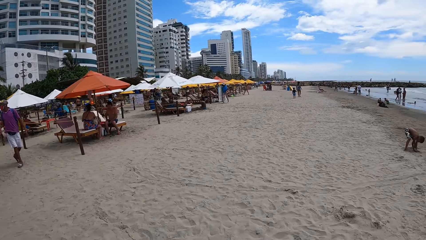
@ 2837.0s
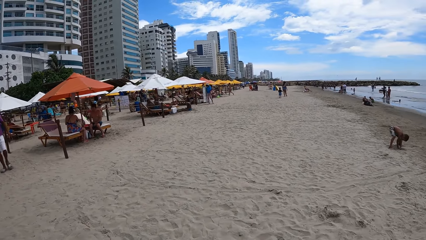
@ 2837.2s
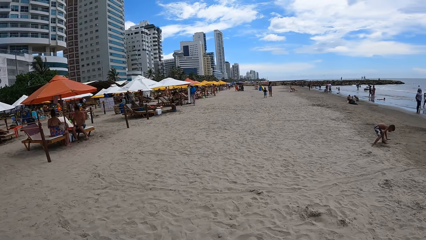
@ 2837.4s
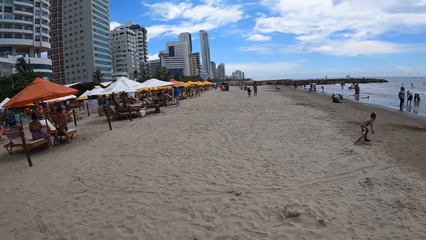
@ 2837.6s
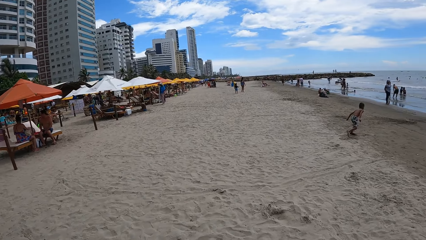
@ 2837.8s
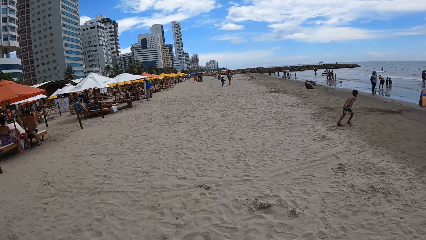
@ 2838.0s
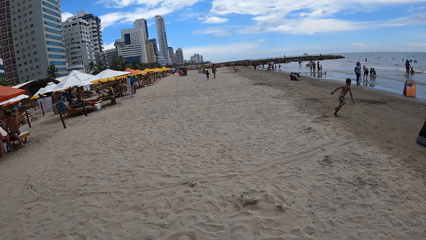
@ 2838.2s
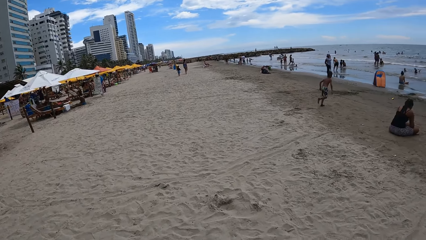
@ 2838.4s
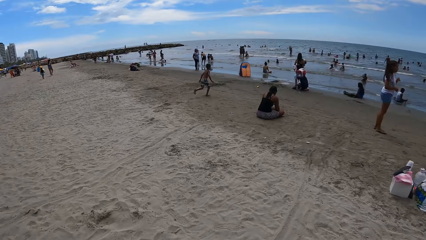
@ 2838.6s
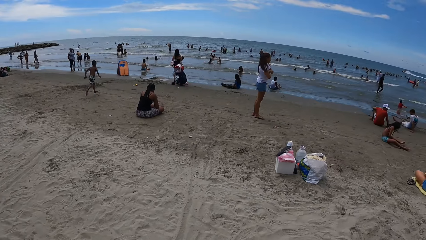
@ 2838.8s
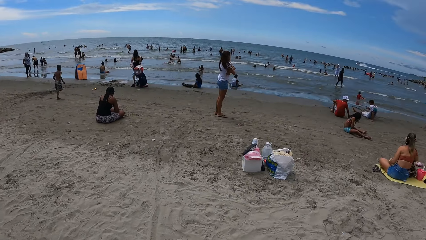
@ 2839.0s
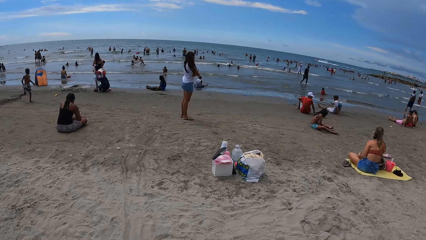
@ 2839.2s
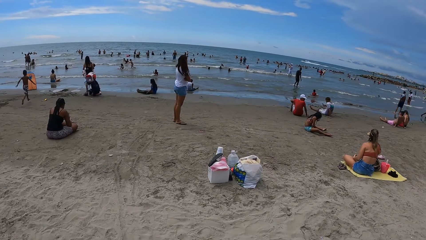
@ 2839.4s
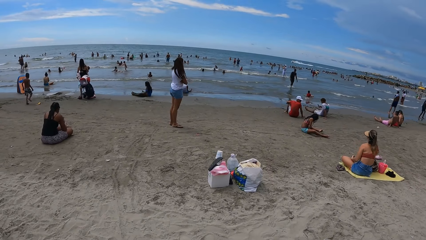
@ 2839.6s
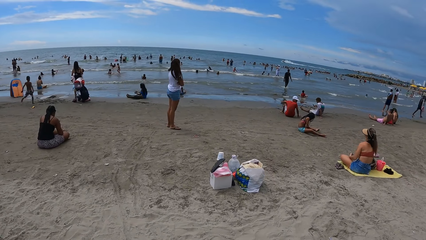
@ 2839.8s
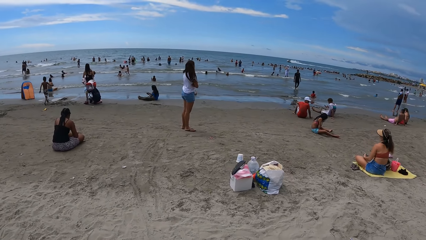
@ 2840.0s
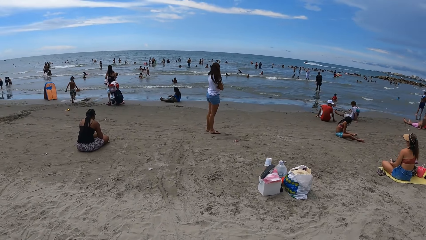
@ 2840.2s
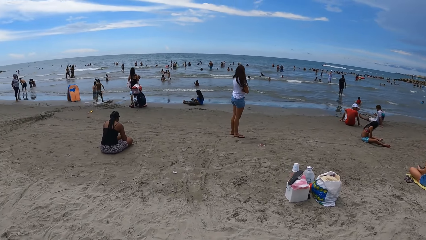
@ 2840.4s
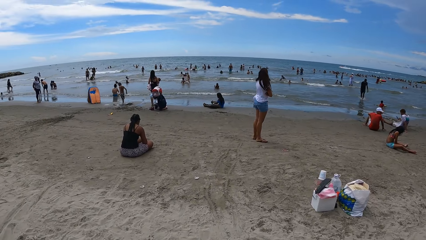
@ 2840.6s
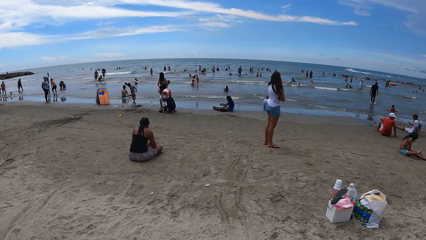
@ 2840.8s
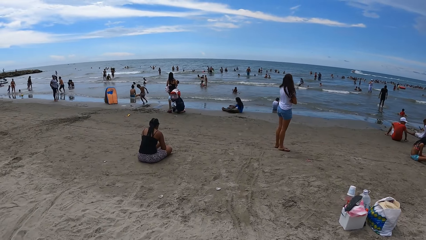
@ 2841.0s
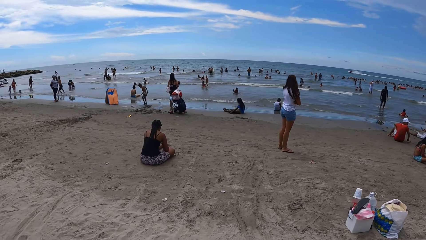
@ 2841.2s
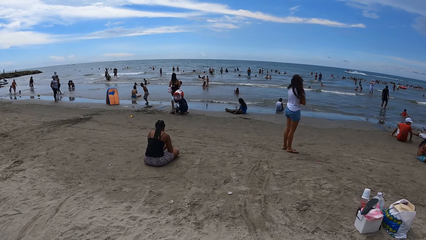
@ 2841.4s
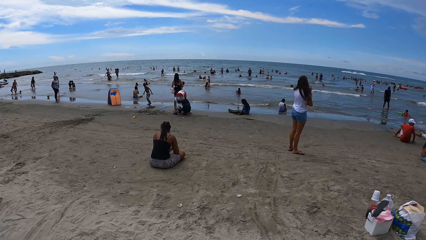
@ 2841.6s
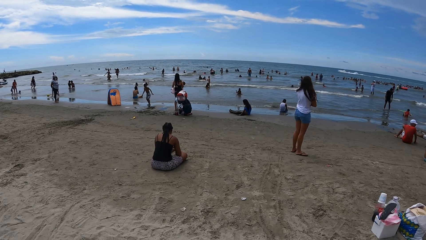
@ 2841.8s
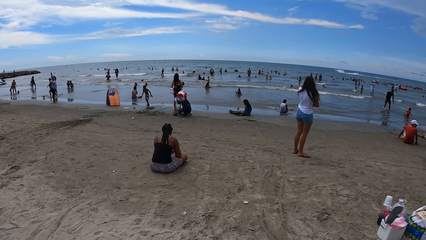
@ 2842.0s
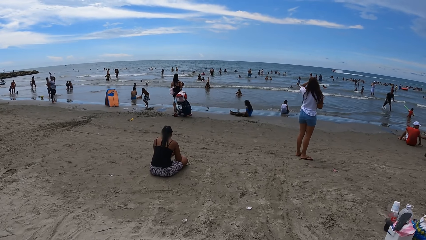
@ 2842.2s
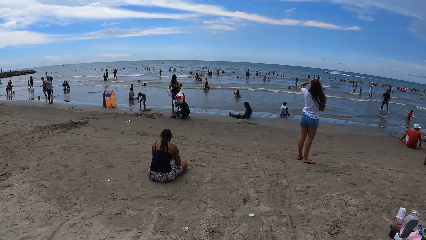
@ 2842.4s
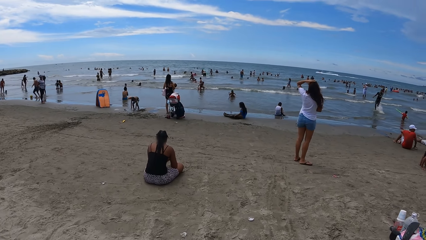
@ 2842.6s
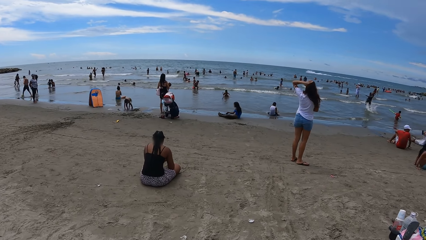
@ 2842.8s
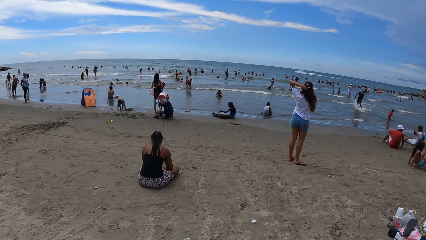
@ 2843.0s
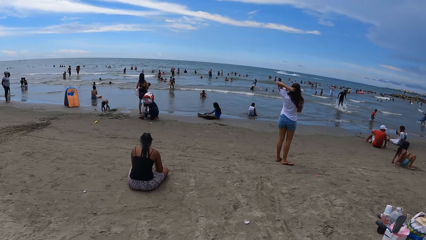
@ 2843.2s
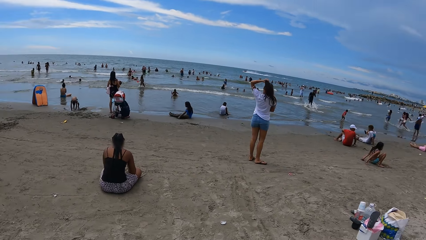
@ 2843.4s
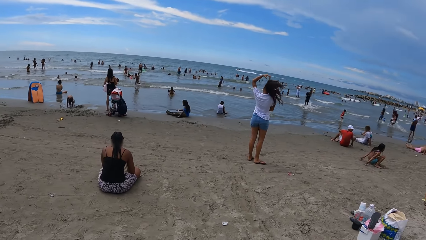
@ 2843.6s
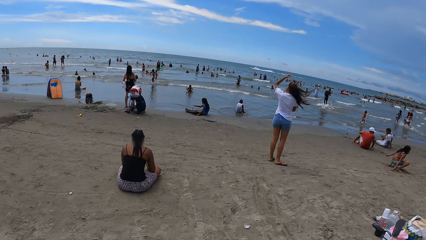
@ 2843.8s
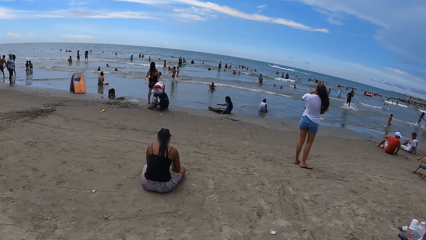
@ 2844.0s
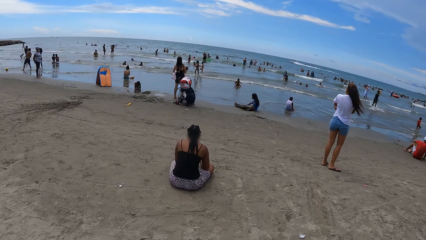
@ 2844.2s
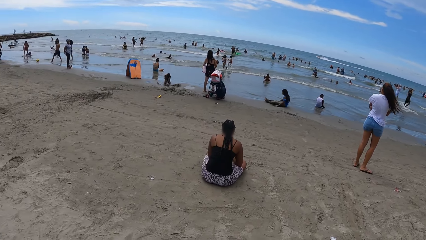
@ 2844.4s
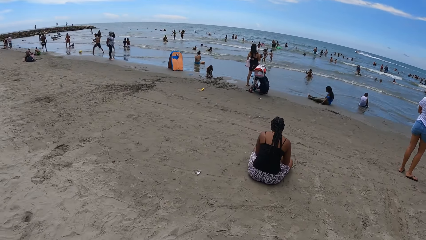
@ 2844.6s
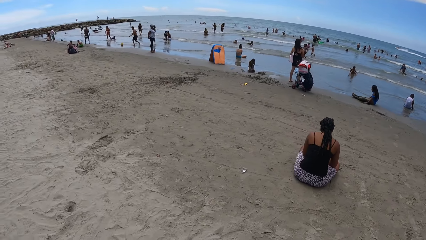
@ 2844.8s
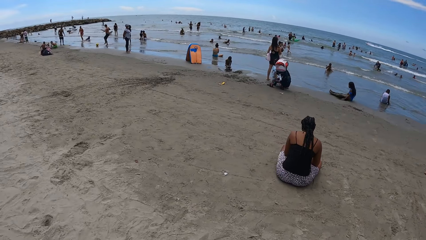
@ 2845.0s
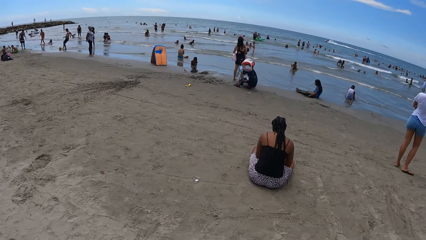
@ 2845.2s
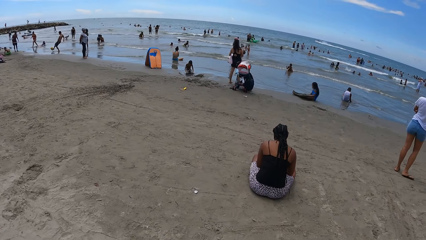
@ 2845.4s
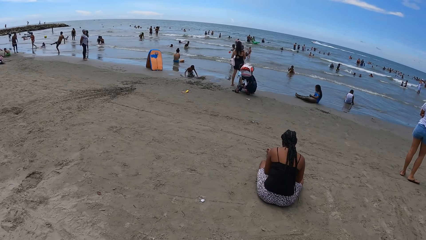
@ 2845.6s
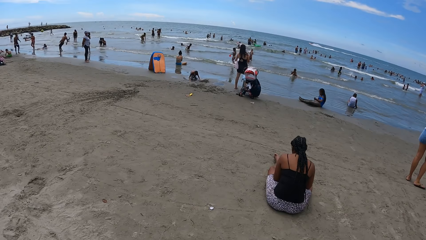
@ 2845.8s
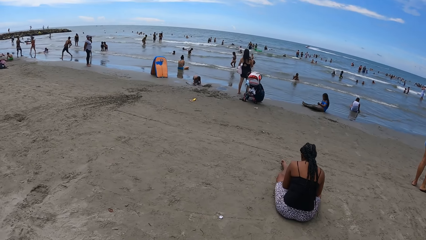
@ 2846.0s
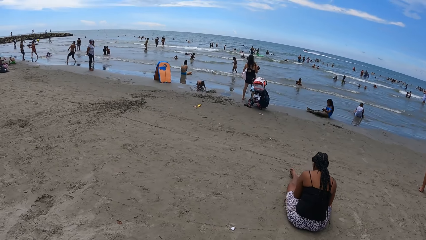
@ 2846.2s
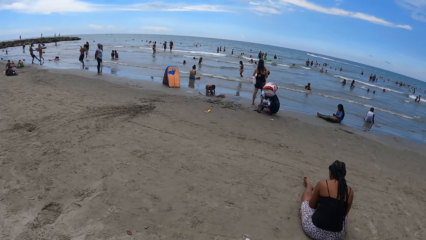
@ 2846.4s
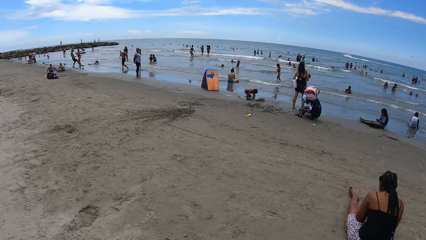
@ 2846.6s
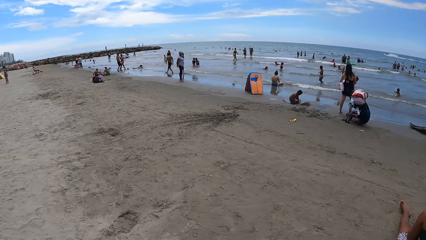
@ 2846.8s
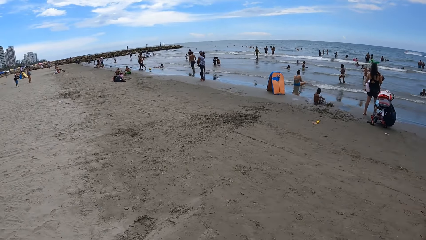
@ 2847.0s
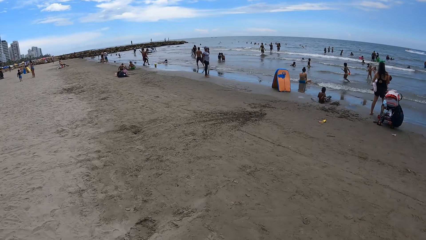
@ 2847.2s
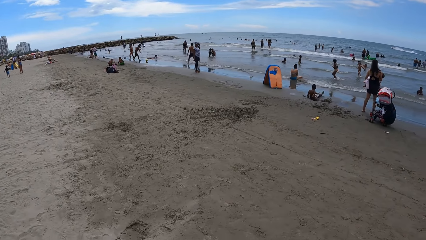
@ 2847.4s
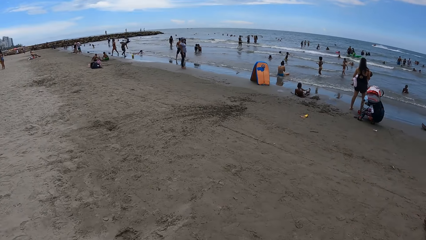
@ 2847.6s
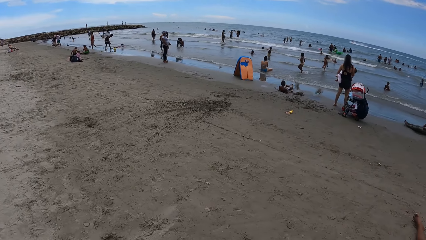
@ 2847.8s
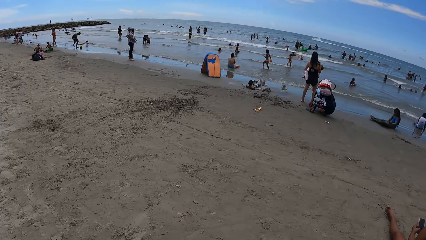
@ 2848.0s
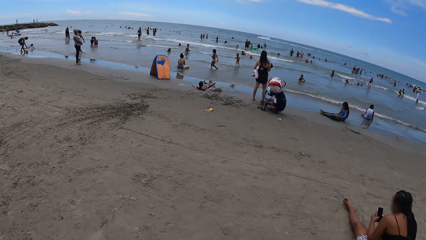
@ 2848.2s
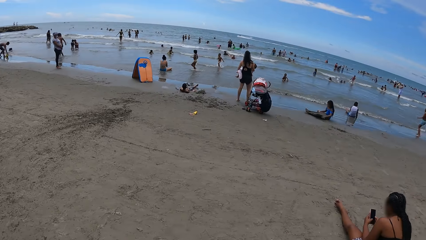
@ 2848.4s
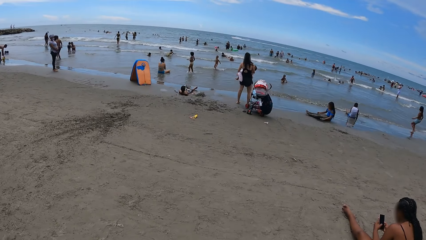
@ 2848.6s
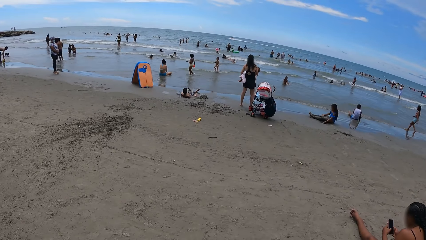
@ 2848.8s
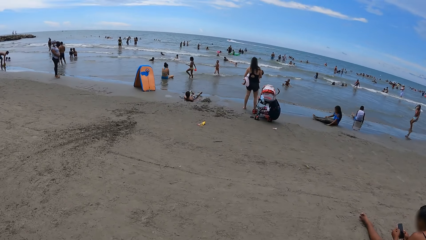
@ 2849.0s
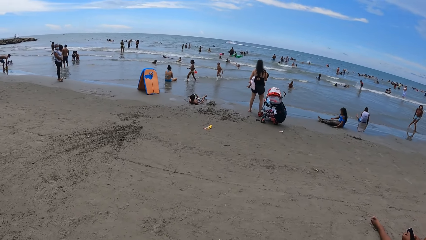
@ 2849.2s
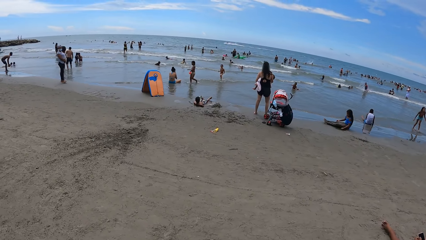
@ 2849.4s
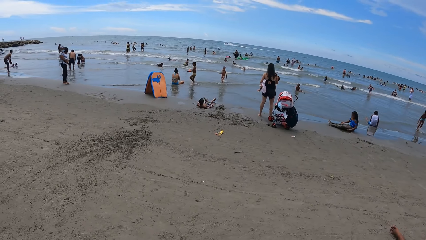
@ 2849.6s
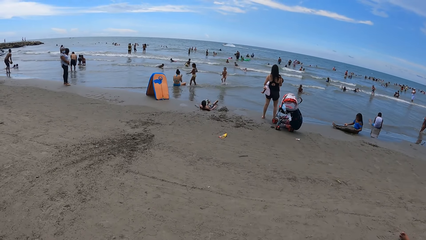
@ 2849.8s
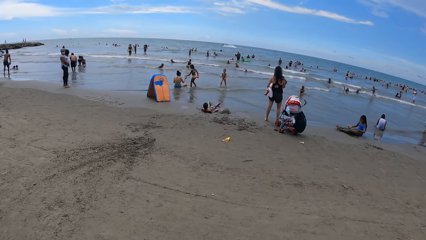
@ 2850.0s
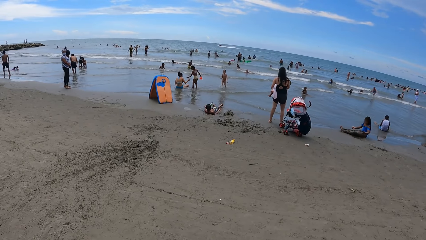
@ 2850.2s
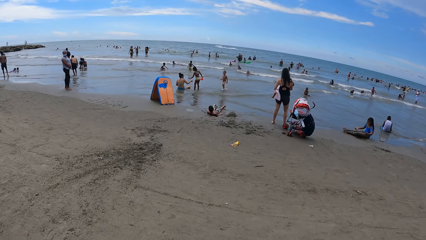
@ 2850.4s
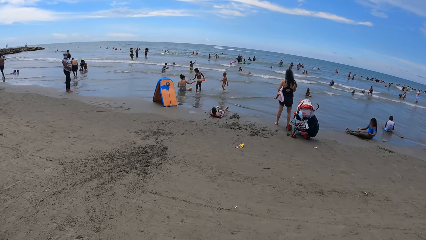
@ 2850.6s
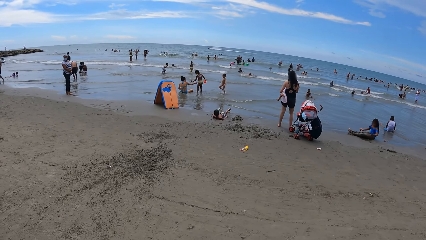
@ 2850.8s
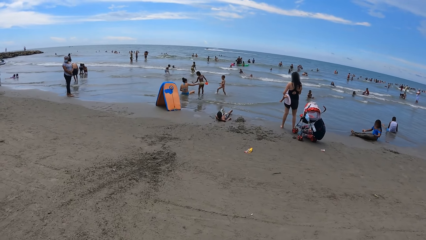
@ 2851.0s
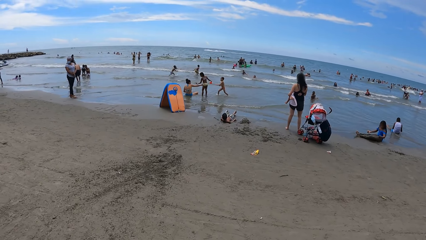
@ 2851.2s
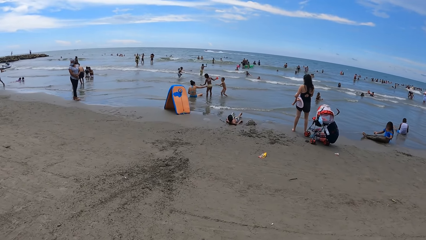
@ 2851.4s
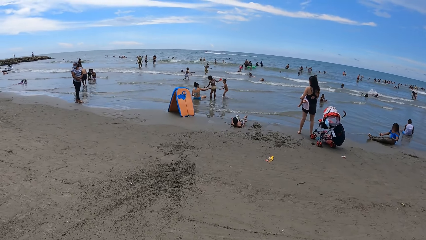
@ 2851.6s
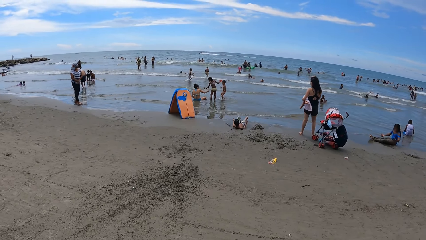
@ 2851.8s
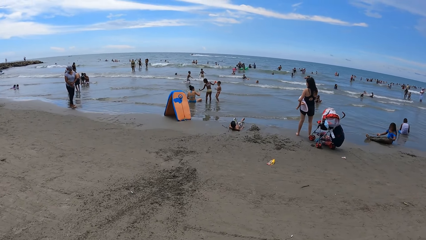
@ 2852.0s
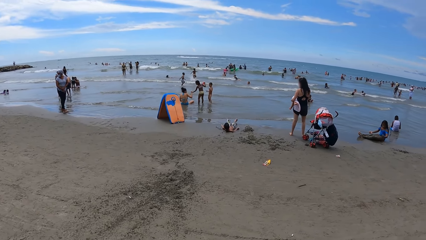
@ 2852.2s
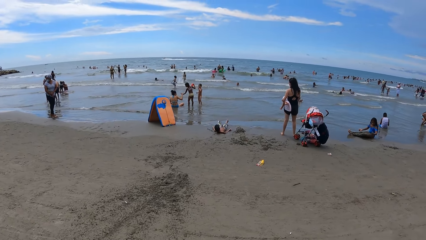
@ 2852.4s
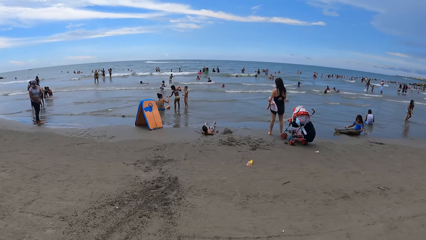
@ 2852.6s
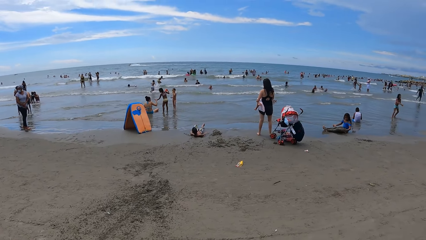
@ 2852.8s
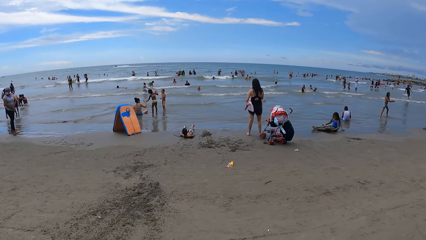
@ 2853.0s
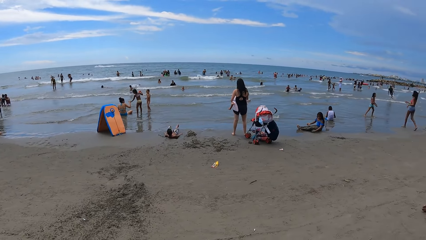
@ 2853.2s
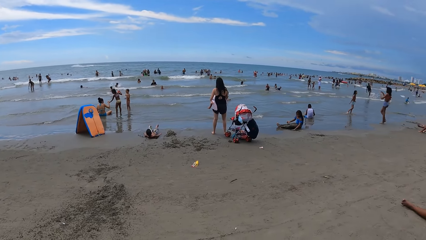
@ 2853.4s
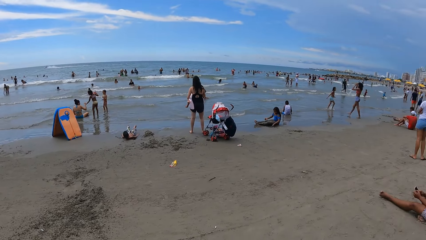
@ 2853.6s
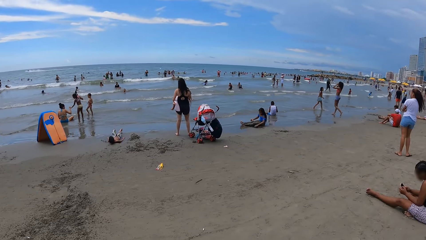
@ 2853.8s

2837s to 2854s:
The camera wearer looks around. They walk around the seashore.
